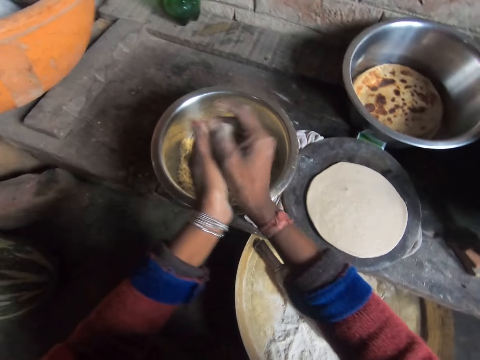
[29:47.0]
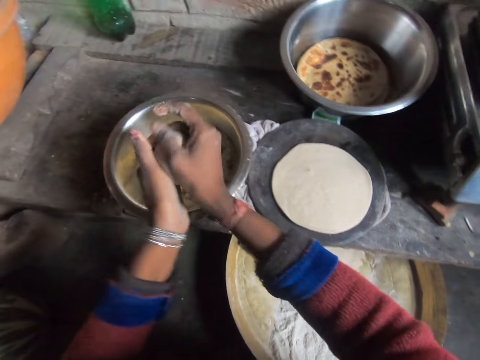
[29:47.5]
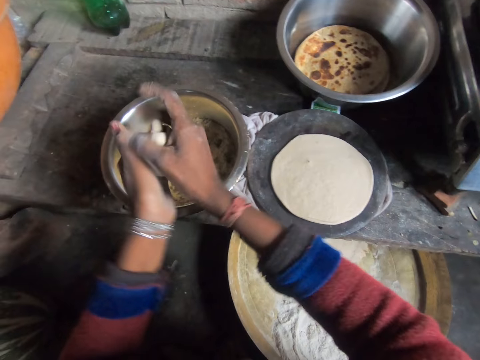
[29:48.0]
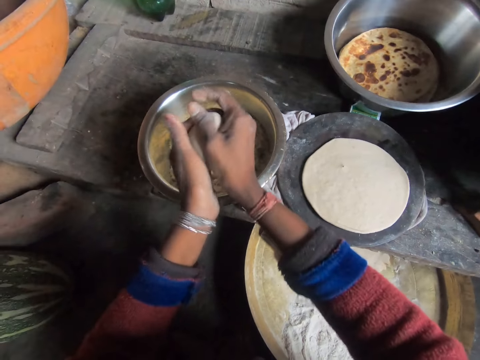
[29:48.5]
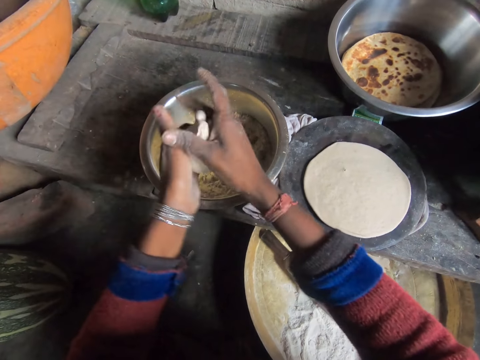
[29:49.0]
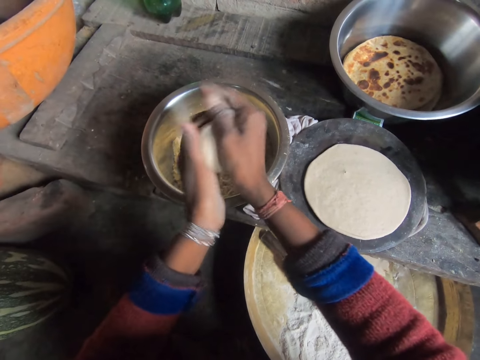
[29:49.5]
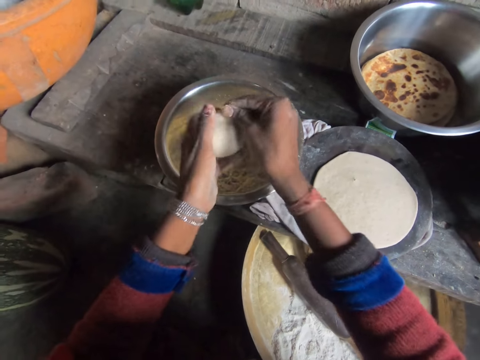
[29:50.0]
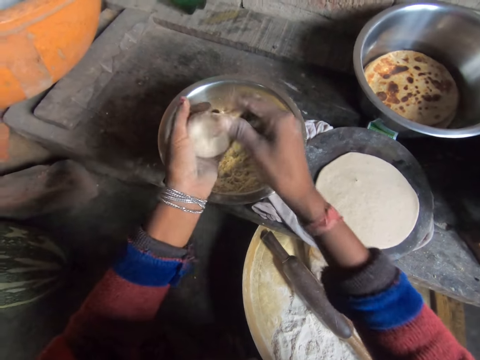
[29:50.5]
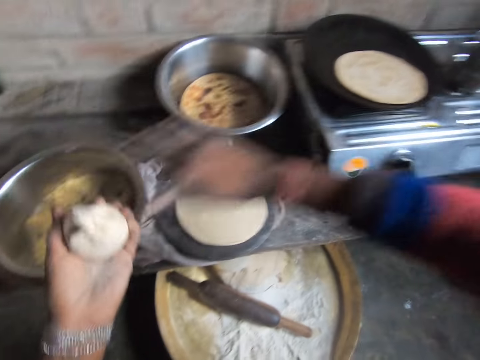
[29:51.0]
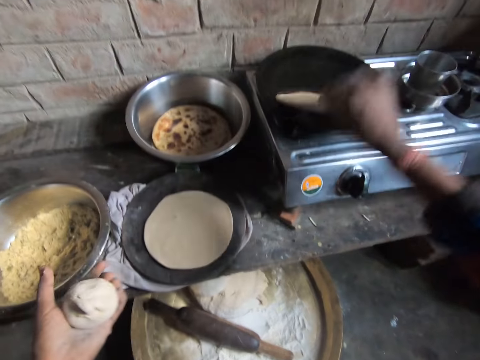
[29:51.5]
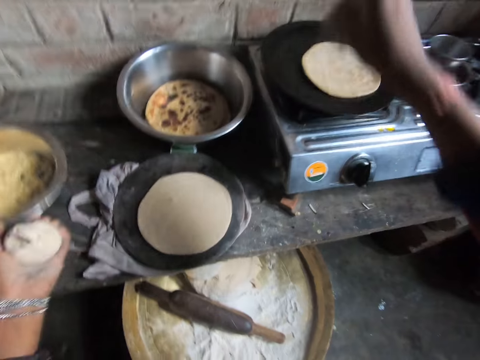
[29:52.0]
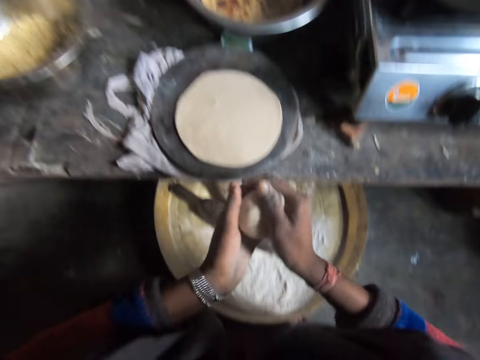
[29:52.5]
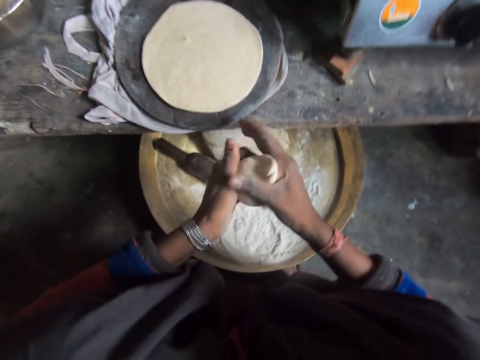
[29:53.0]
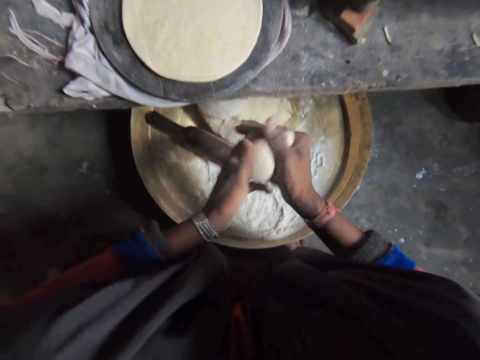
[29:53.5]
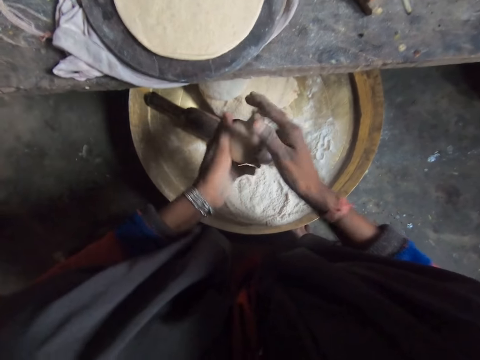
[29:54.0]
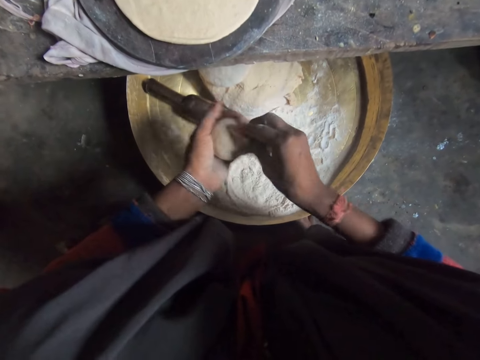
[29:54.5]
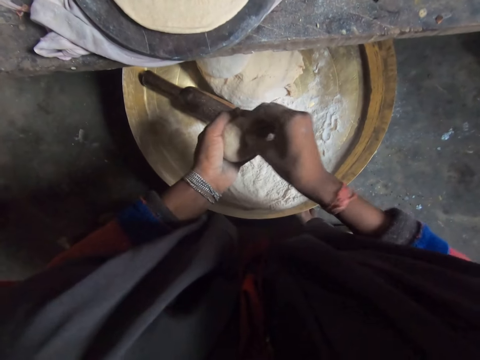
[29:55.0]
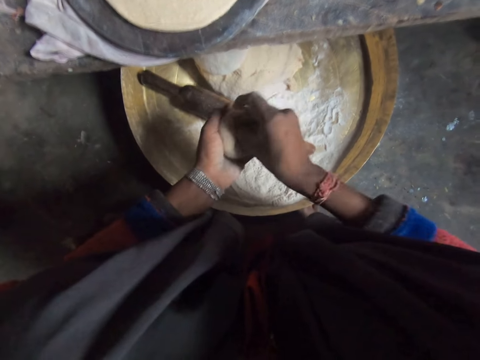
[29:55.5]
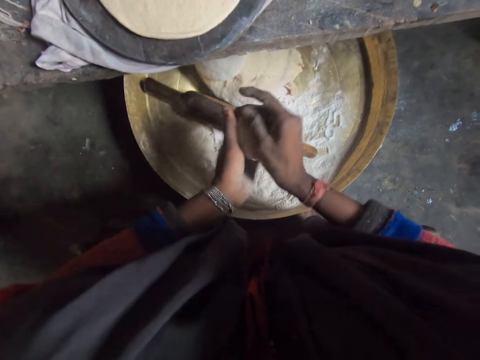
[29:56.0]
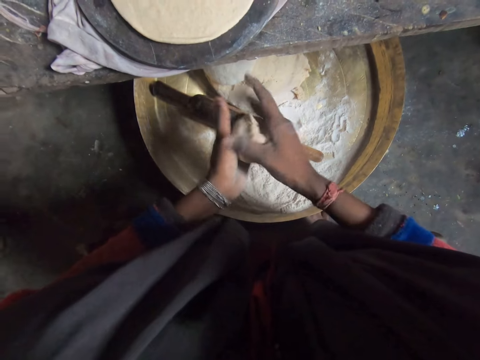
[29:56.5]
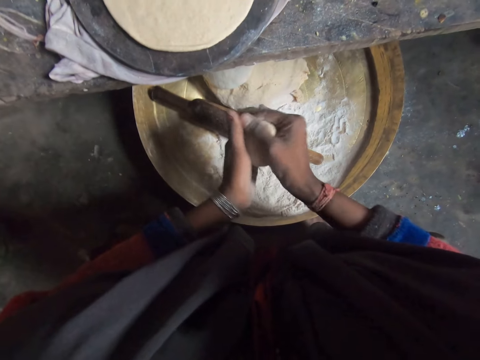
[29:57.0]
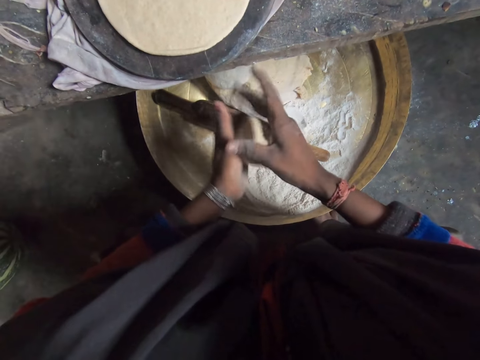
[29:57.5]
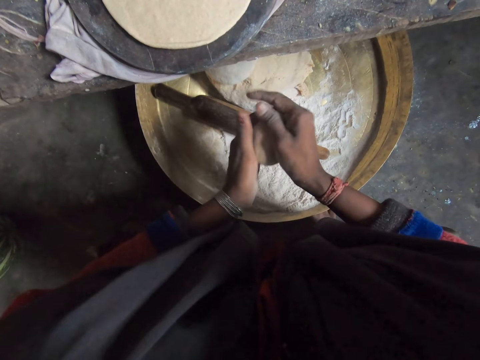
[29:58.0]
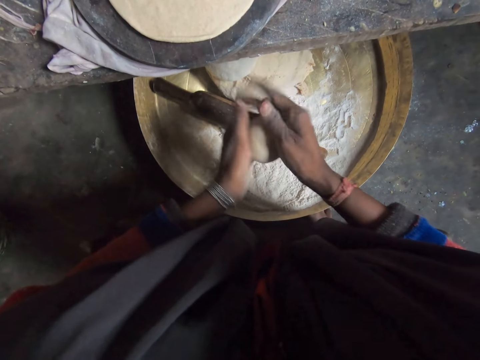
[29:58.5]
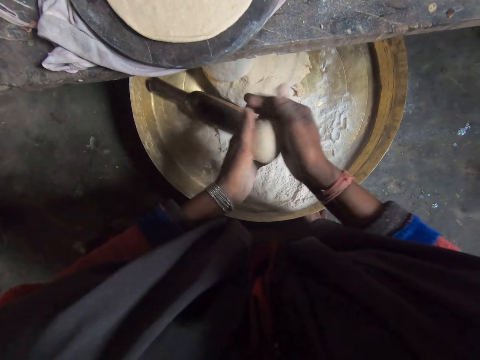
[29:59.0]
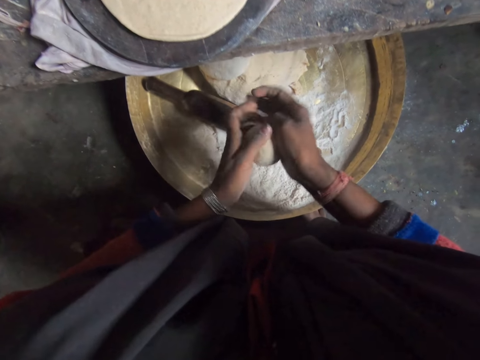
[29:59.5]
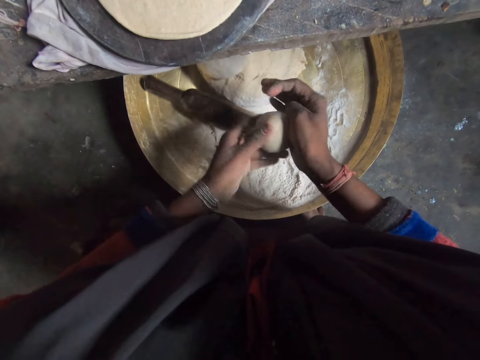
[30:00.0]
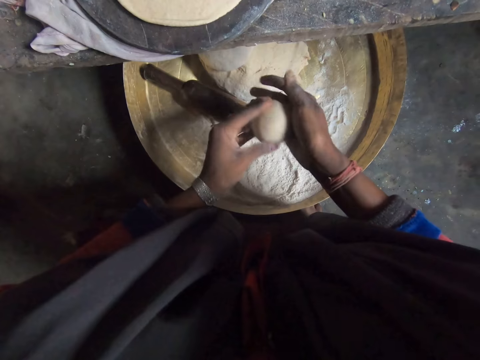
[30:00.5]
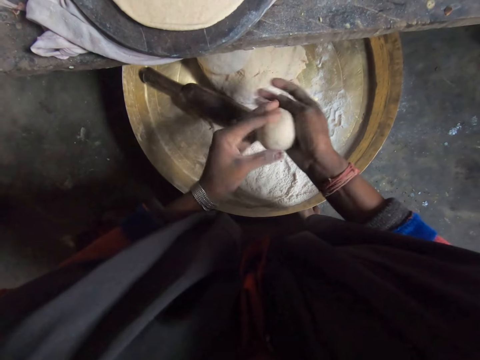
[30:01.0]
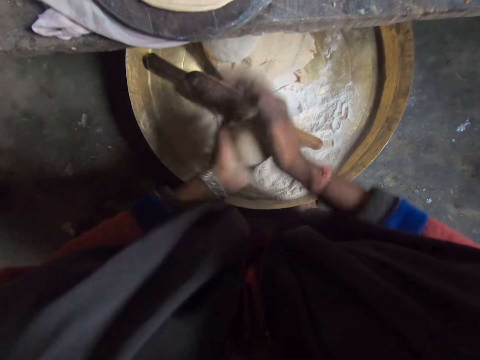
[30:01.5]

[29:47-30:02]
The camera wearer adjusts the chapati bread on the pan. They check the flatbread in the pan. They mold the dough and knead the dough.

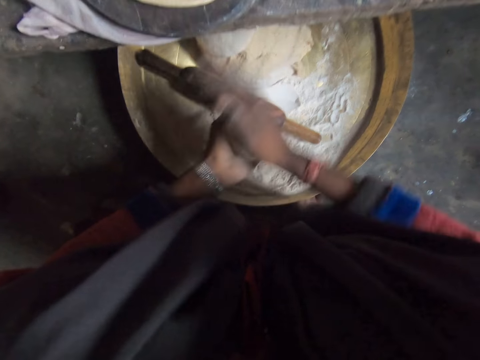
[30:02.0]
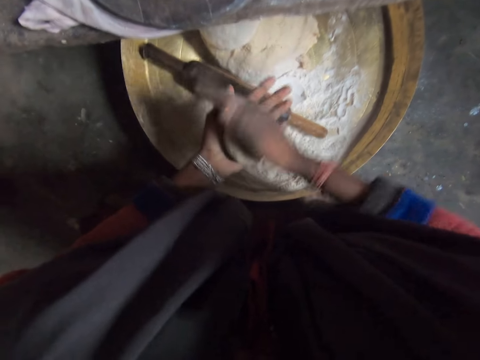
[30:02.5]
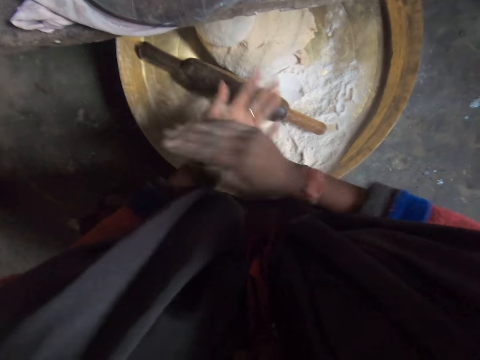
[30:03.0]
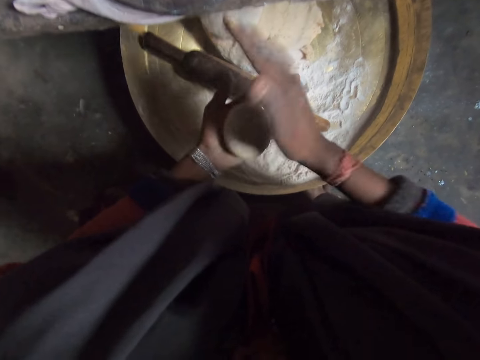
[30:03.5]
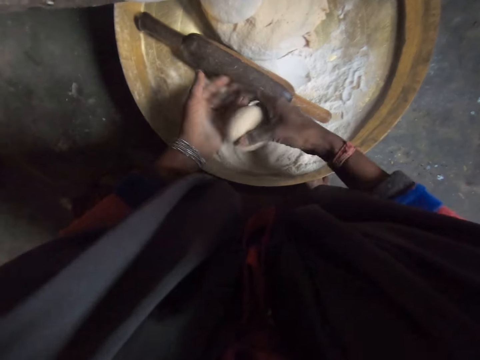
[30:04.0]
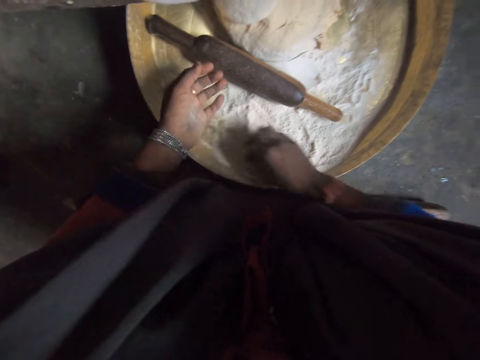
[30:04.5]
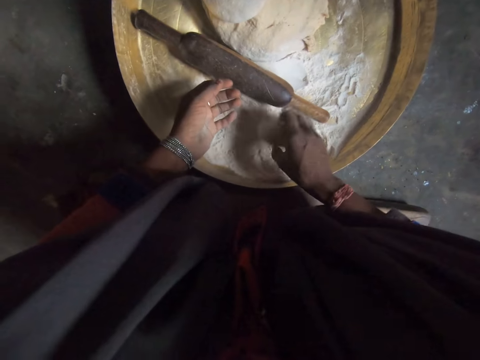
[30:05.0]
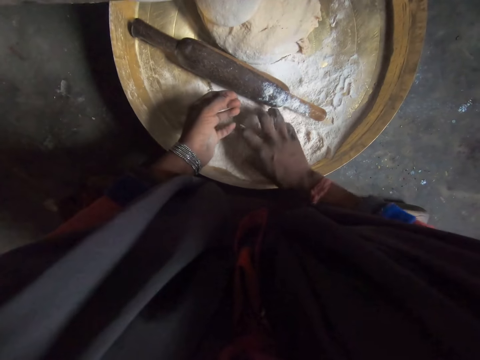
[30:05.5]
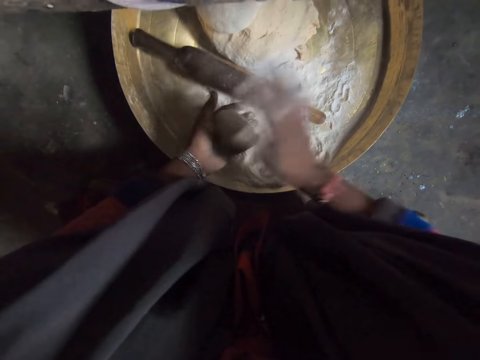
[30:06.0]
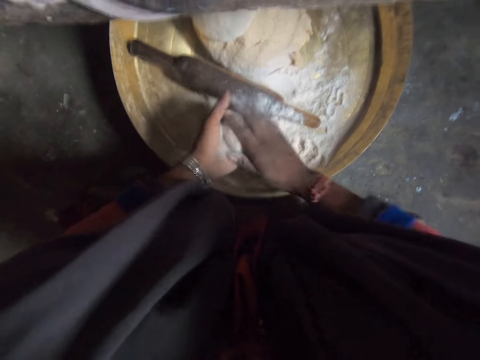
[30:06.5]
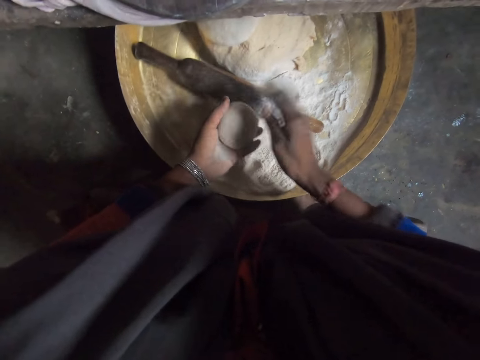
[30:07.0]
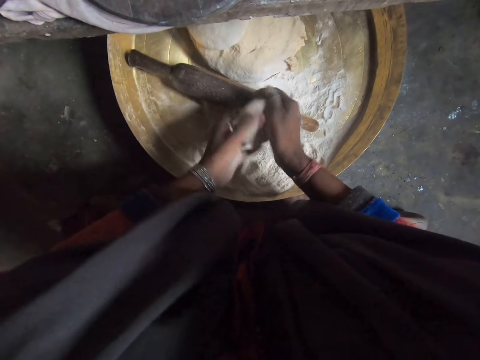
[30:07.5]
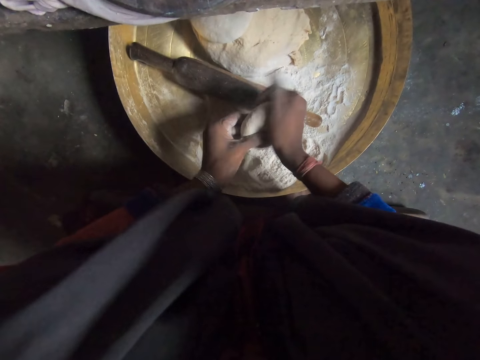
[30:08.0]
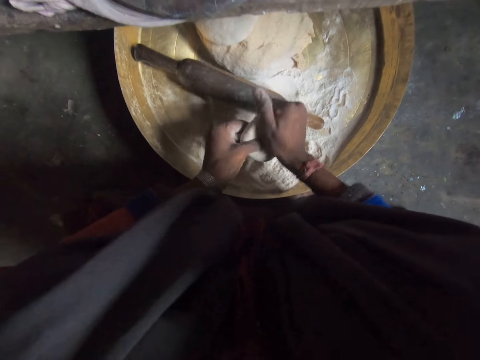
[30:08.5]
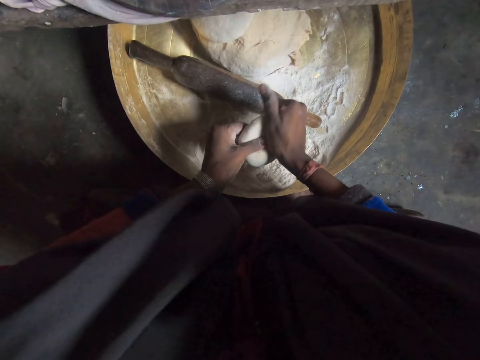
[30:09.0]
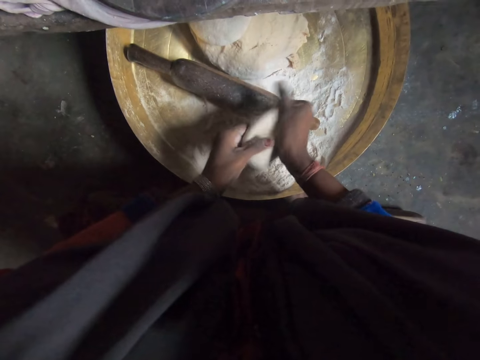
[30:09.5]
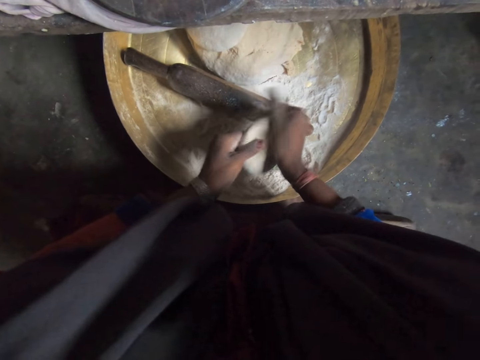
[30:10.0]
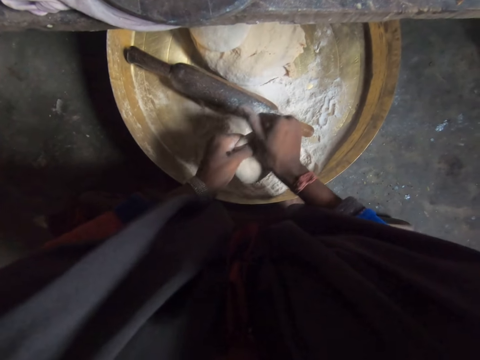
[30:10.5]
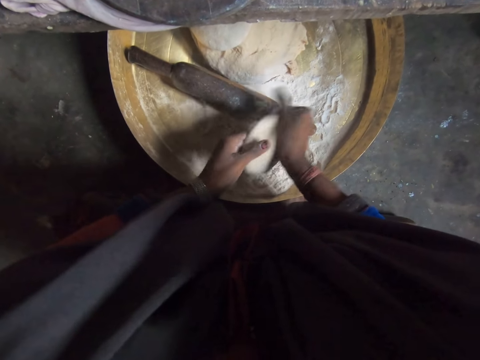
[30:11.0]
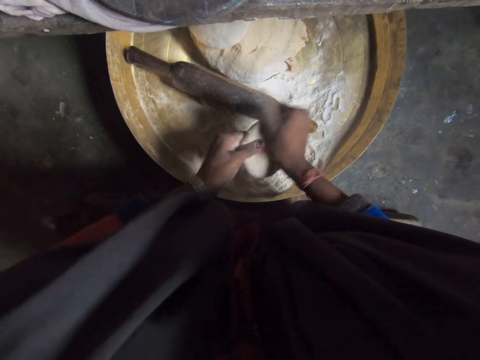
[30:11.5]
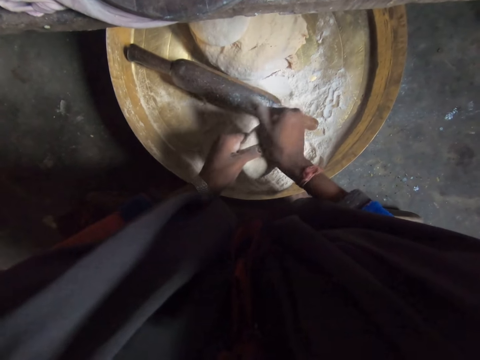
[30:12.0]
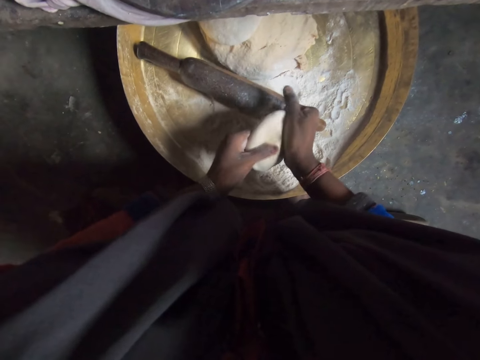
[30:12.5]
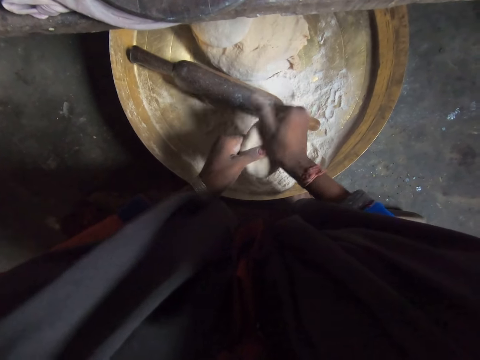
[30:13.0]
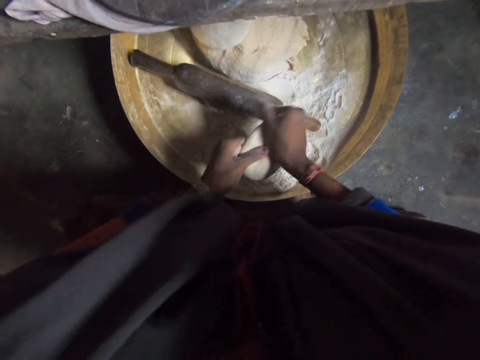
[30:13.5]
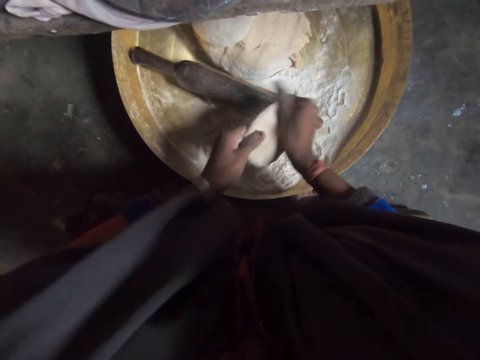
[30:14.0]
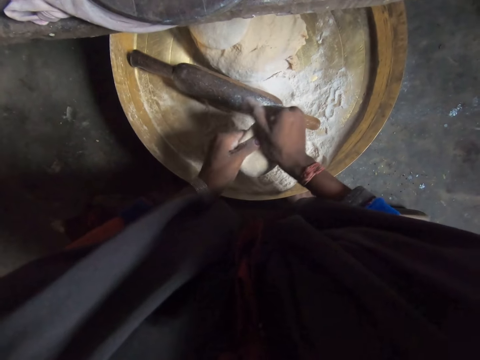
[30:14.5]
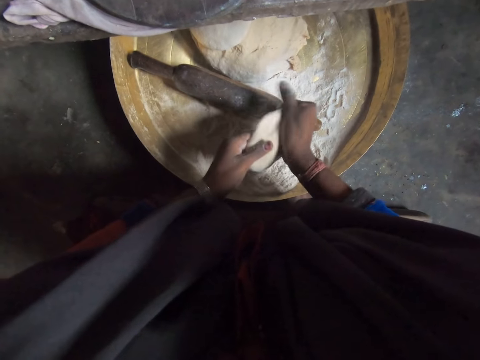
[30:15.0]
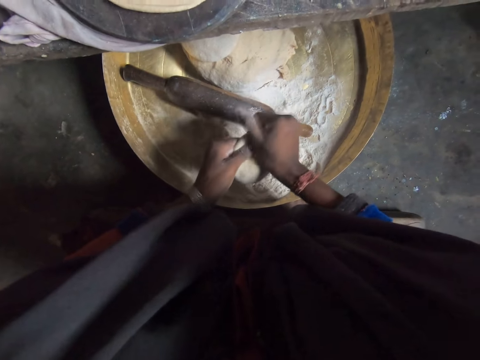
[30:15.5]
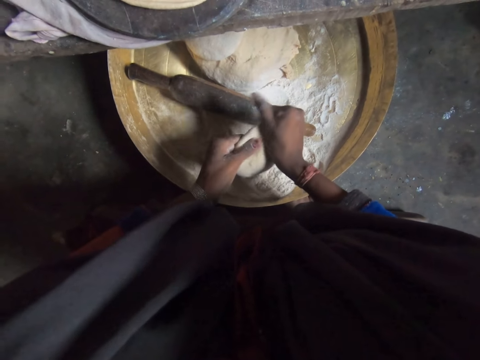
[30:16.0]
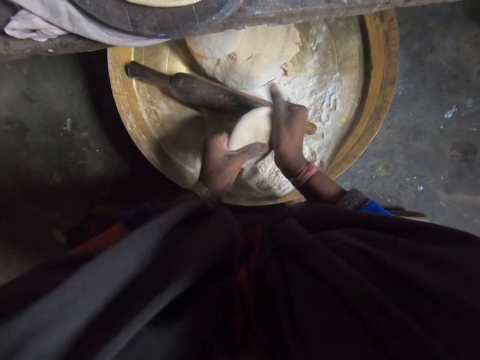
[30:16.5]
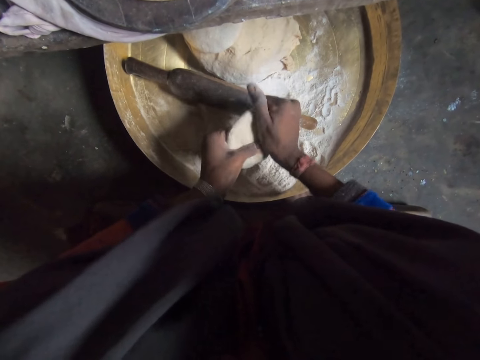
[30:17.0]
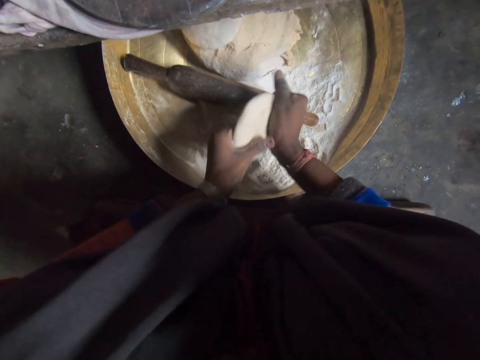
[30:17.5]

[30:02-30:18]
The camera wearer turns the dough in the flour. They mold the dough.
